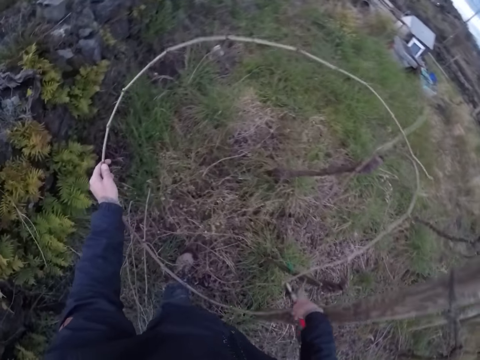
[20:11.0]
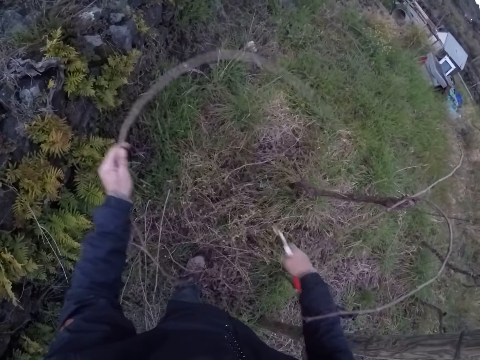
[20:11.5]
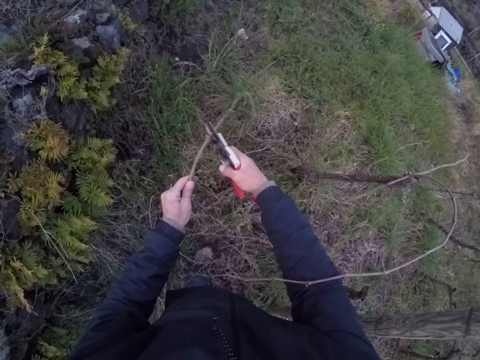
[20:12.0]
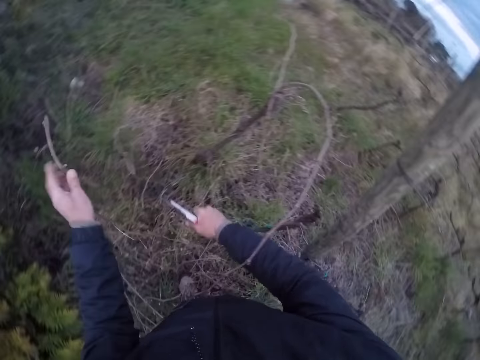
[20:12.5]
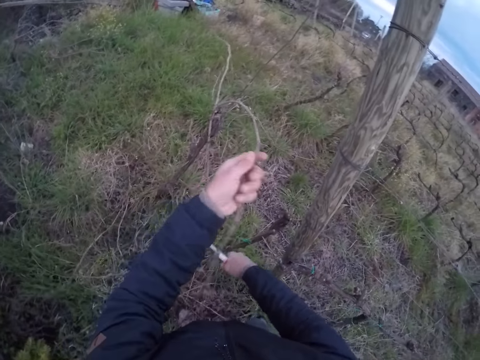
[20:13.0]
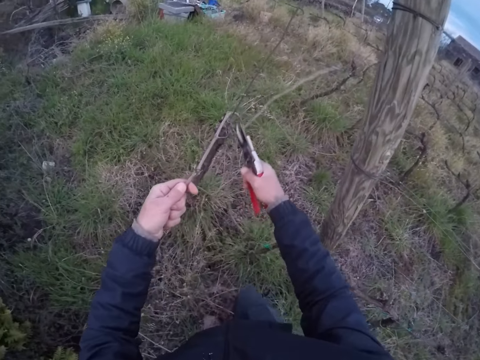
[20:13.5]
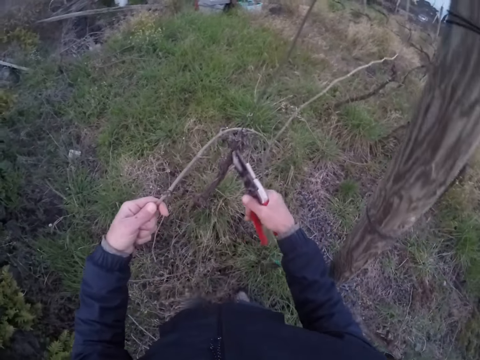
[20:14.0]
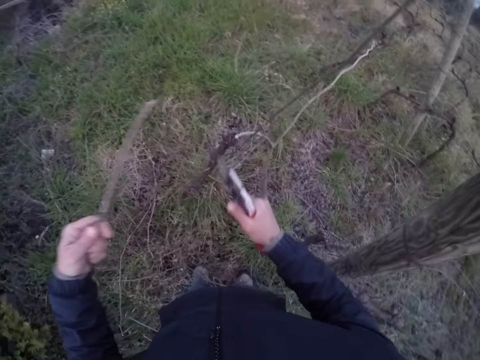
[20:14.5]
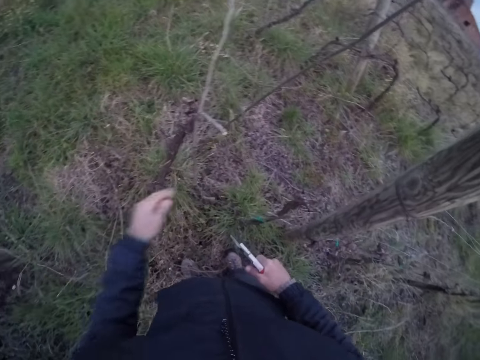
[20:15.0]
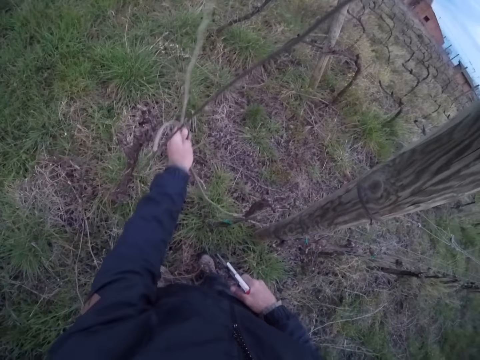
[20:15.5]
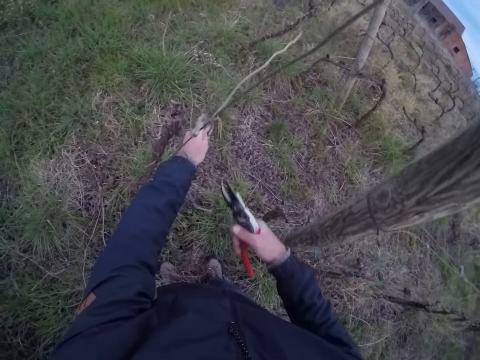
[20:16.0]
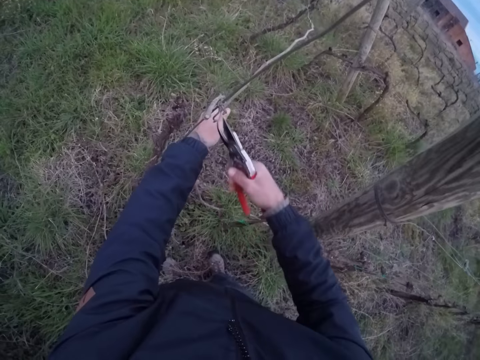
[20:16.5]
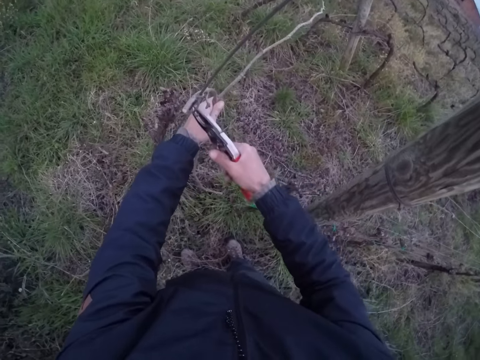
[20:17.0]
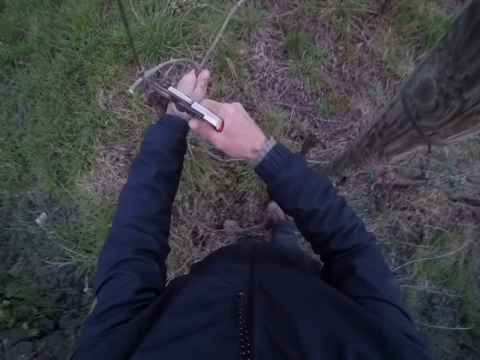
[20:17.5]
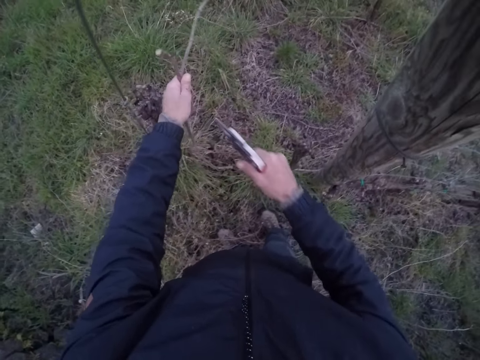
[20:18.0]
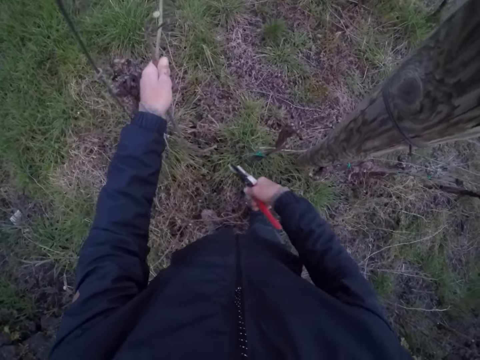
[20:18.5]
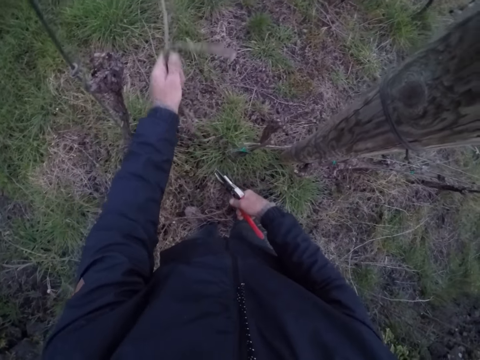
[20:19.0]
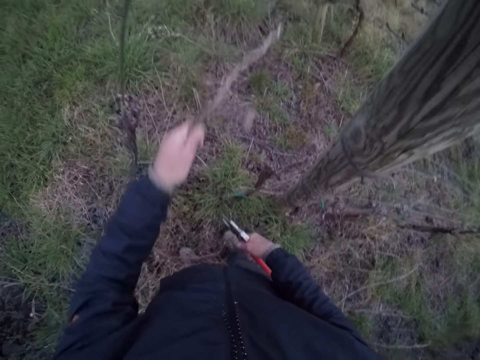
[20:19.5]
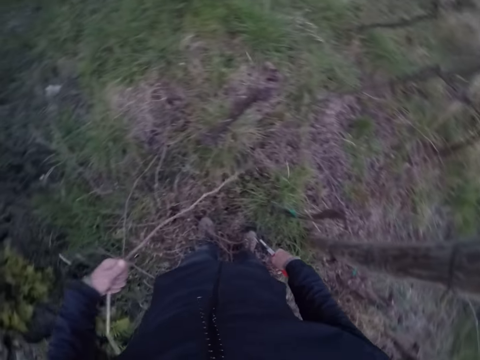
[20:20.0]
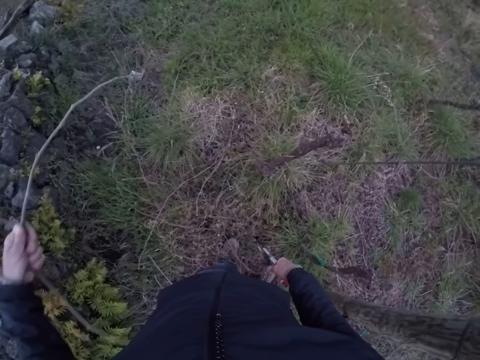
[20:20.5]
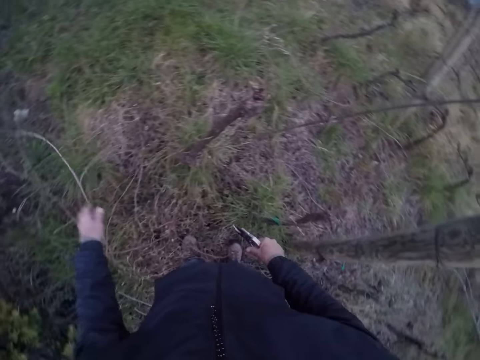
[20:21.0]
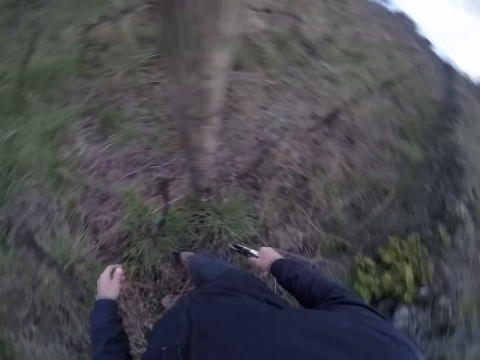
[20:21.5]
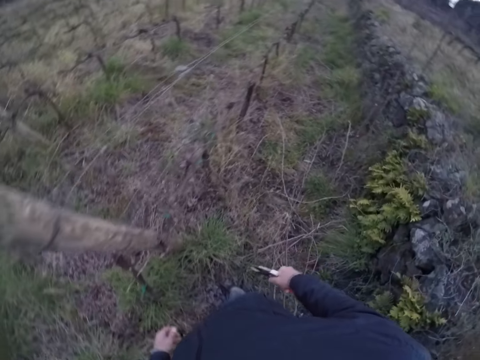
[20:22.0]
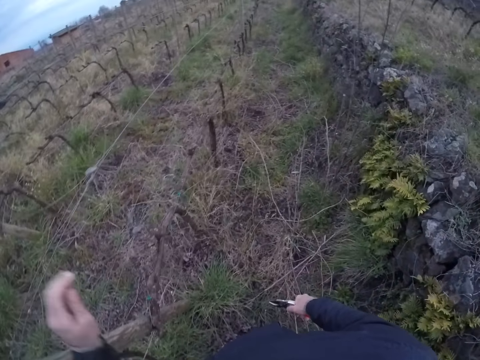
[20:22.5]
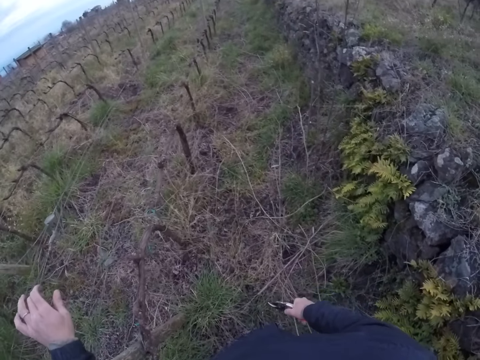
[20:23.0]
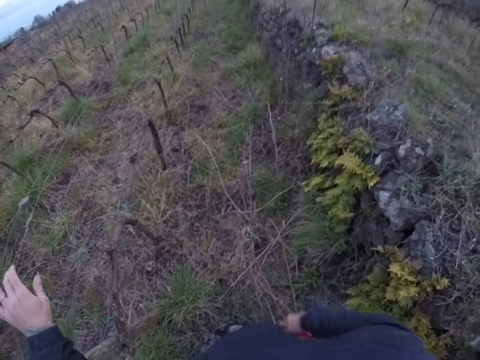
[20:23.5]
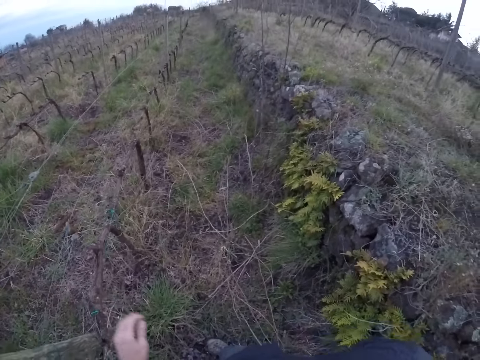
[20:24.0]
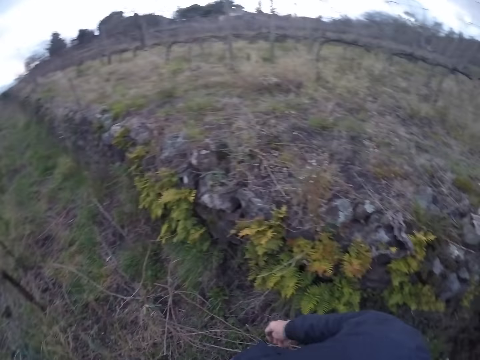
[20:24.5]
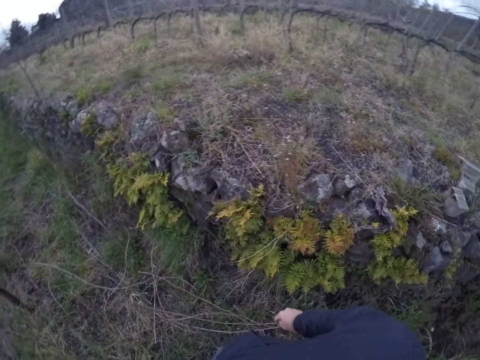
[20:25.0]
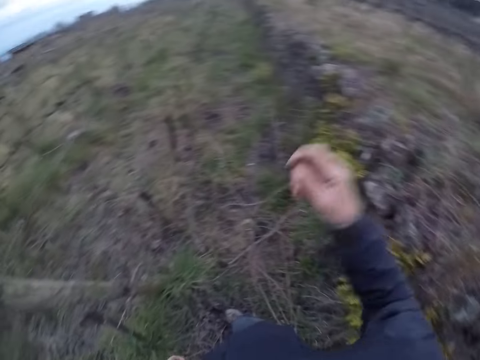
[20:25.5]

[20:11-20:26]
The camera wearer cuts the twig with the secateurs in his right hand. He throws the twig in his left hand to the ground. He takes a twig from the line with his left hand. He cuts the twig with the secateurs in his right hand. He throws the twig in his left hand to the ground. He takes two twigs from the line with his left hand. He cuts one twig with the secateurs in his right hand. He throws the twigs in his left hand to the ground. He places his left hand on the line. He holds the fence. He removes his left hand from the line. He looks around. He raises his right hand.
